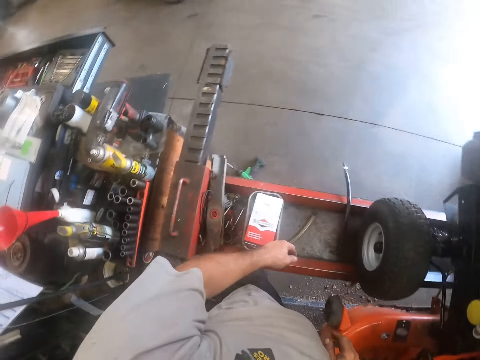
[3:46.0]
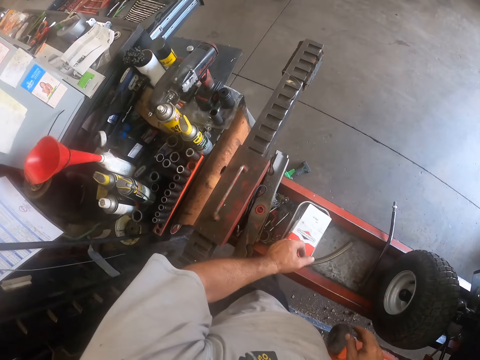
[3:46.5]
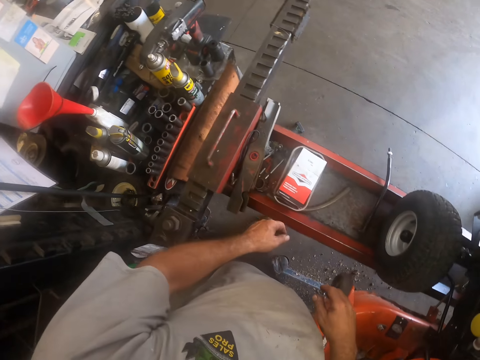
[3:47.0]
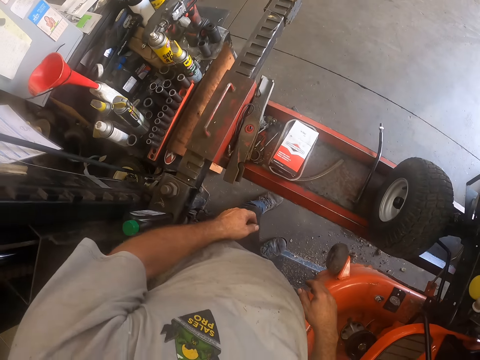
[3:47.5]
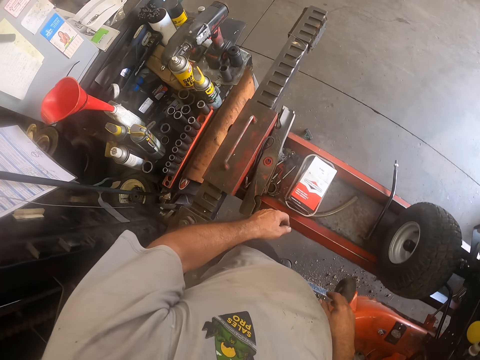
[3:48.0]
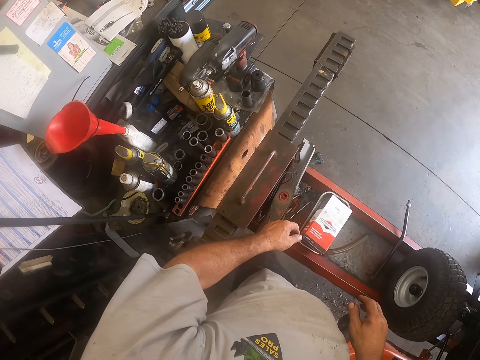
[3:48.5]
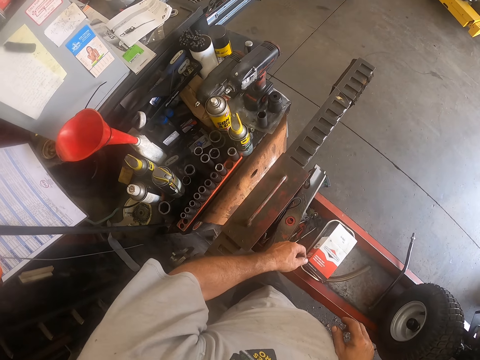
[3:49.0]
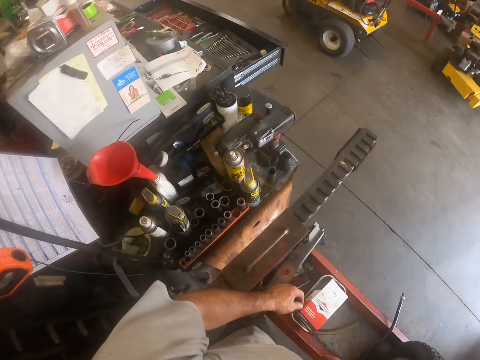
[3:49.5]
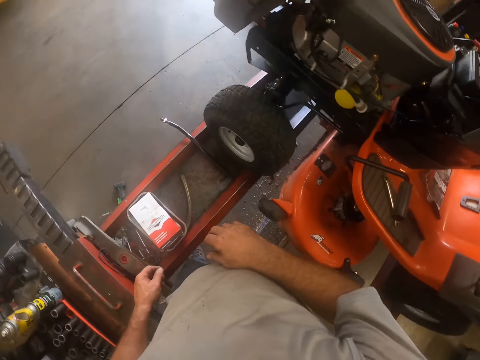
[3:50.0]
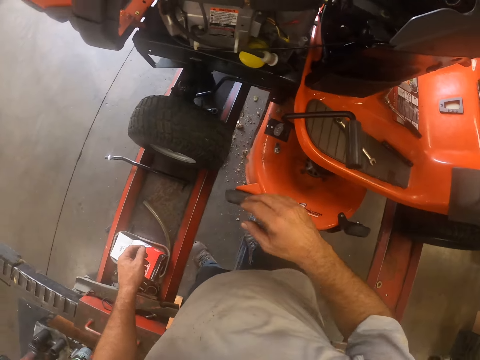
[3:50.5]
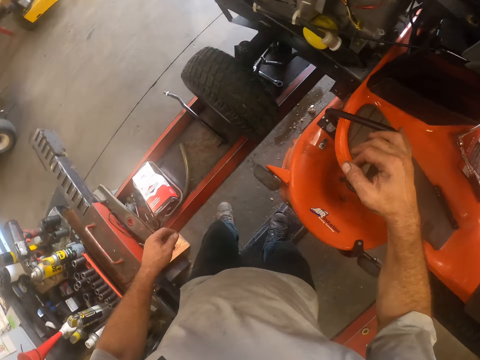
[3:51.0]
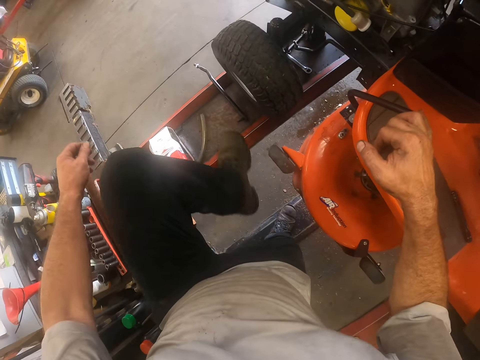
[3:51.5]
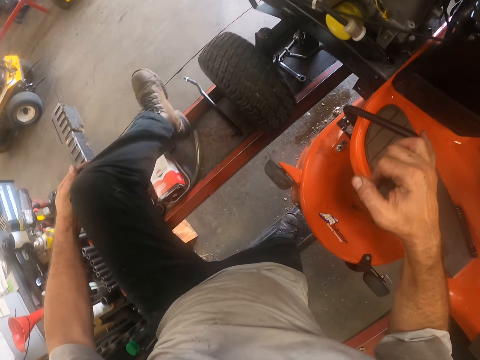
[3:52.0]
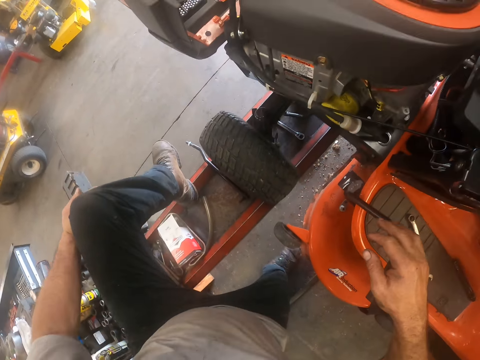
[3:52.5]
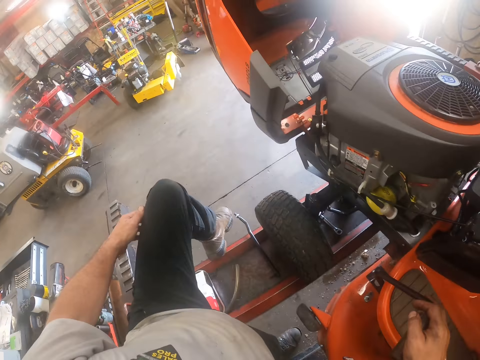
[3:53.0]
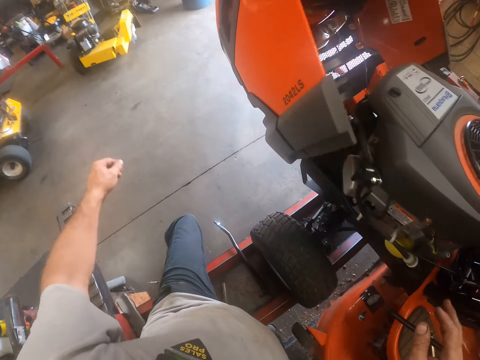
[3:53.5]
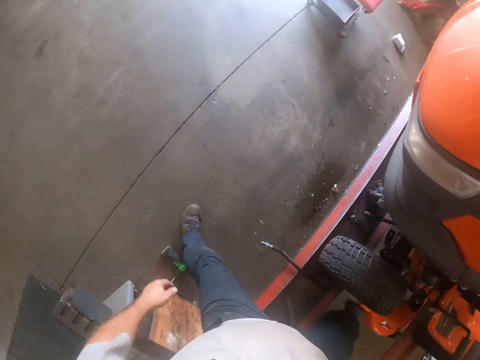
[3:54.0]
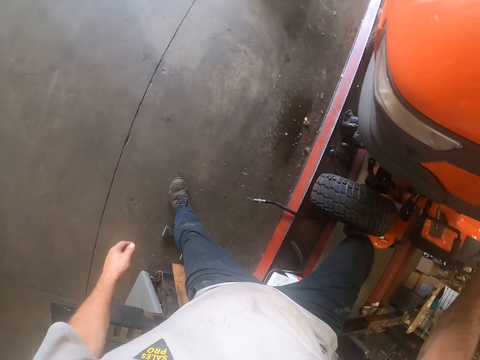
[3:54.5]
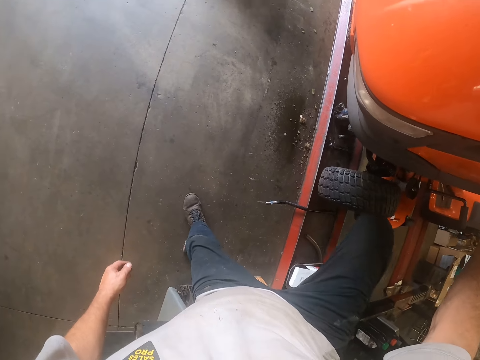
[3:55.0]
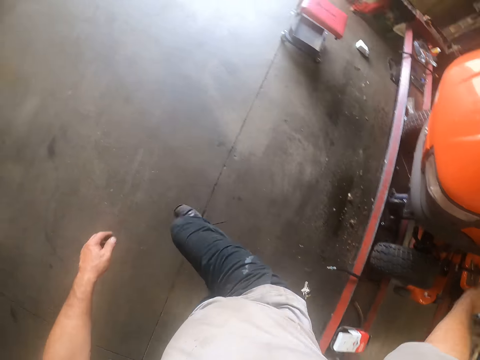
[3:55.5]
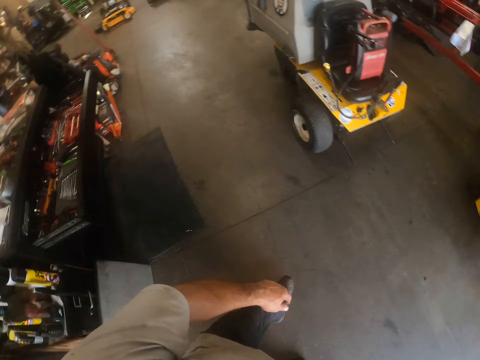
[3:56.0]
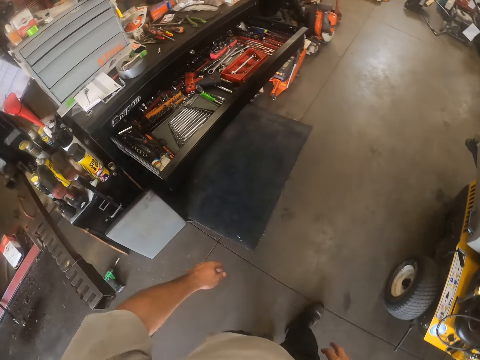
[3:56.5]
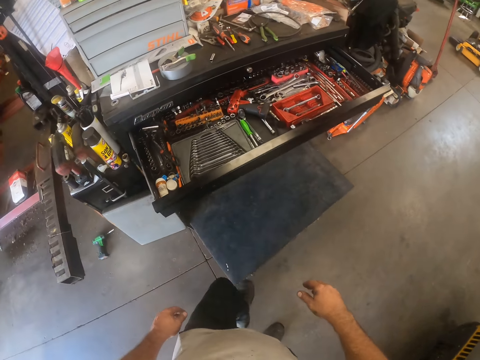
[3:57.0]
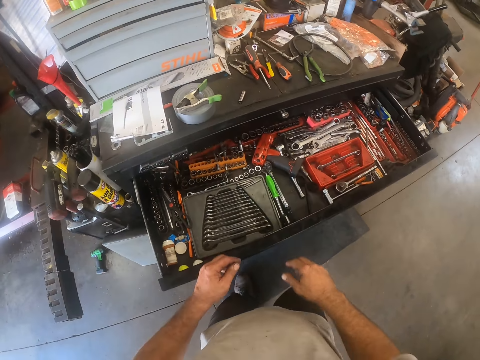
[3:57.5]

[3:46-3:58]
The camera wearer turns around the room. He holds the lever with his right hand. He crosses over the workshop lift.

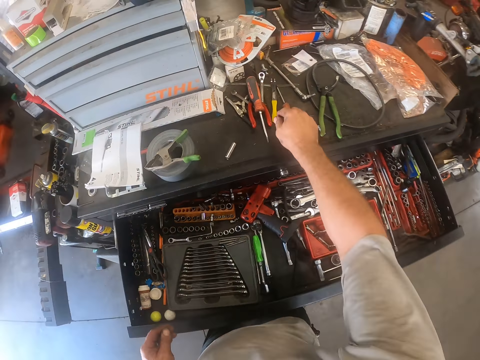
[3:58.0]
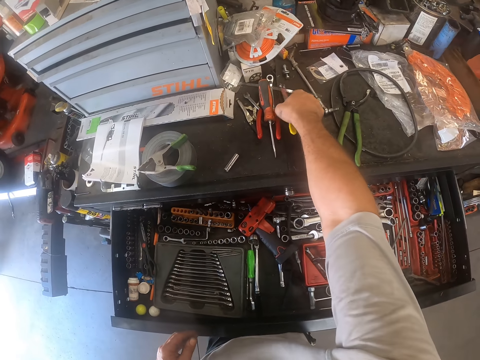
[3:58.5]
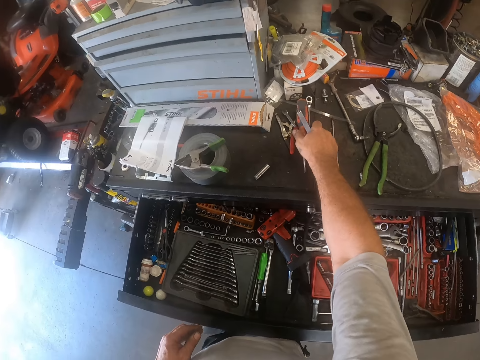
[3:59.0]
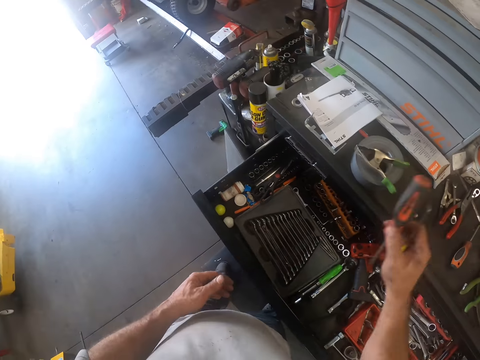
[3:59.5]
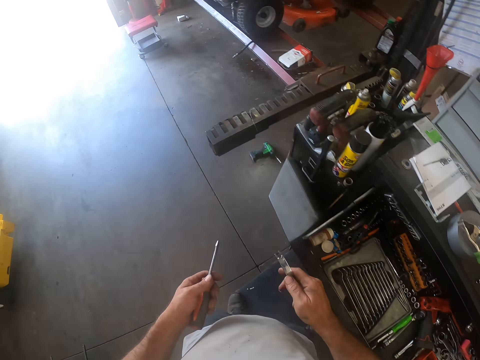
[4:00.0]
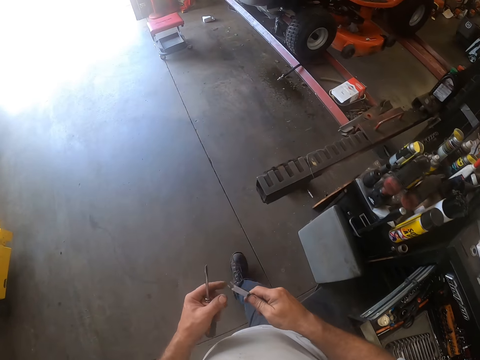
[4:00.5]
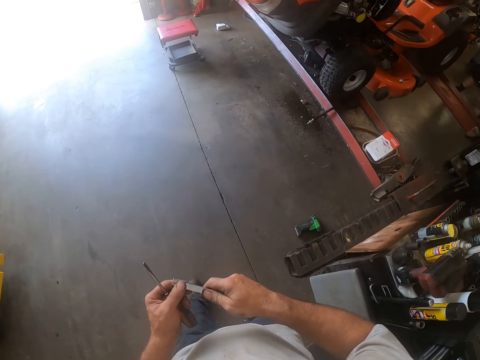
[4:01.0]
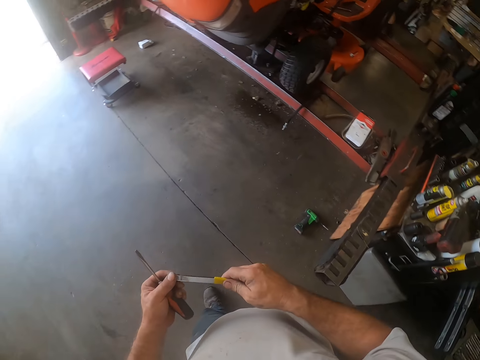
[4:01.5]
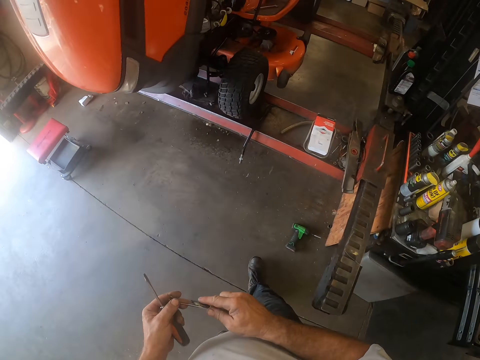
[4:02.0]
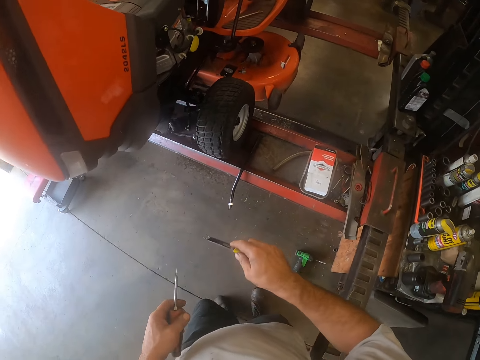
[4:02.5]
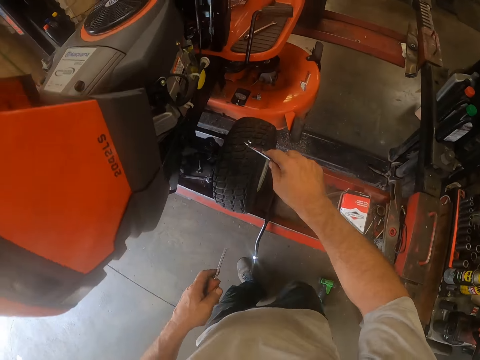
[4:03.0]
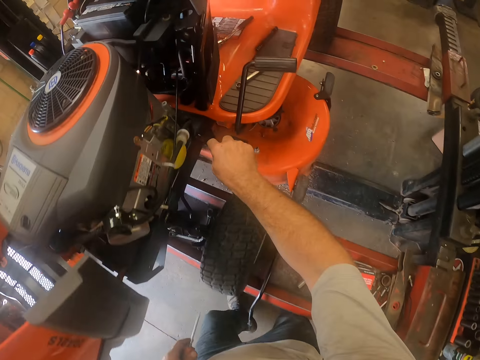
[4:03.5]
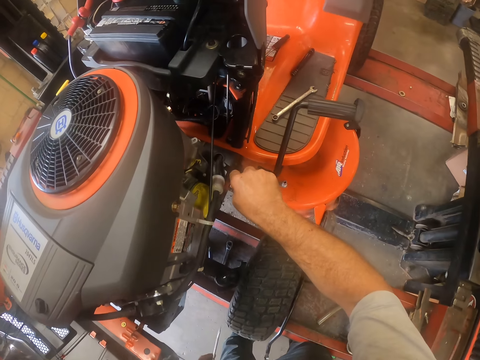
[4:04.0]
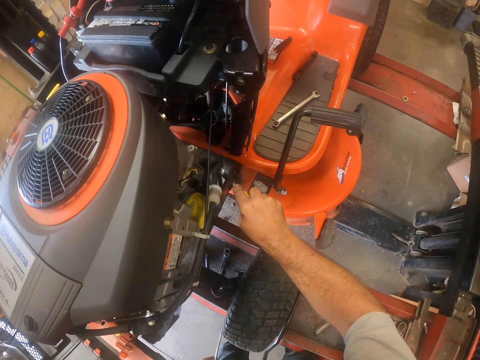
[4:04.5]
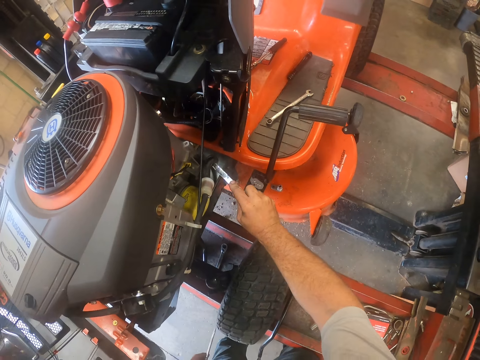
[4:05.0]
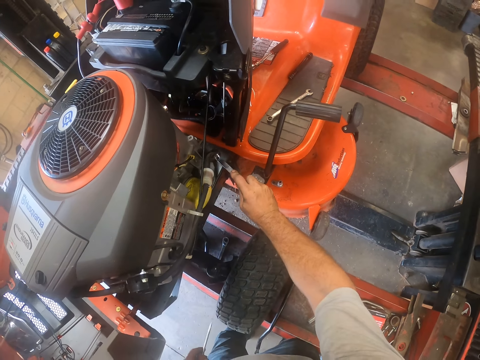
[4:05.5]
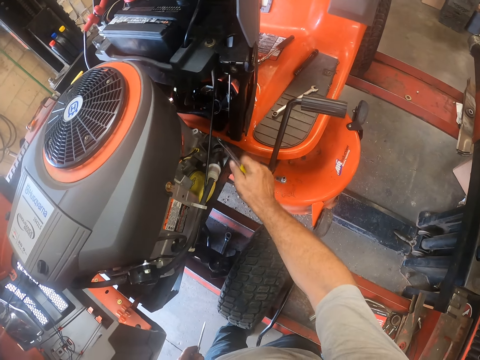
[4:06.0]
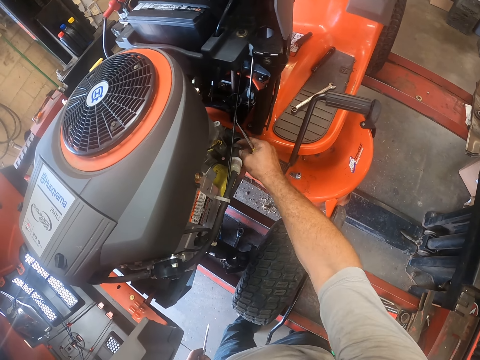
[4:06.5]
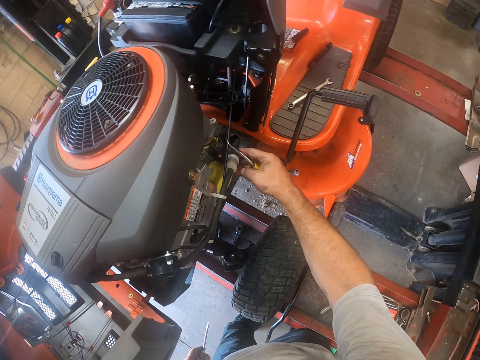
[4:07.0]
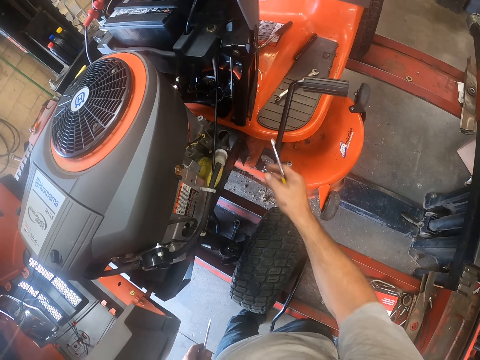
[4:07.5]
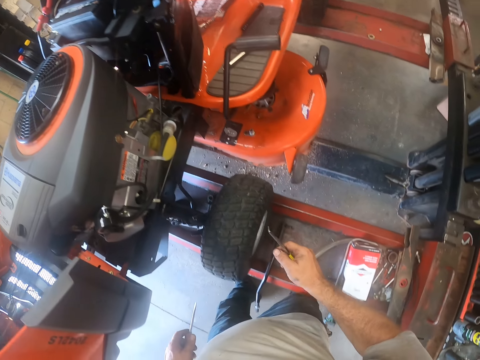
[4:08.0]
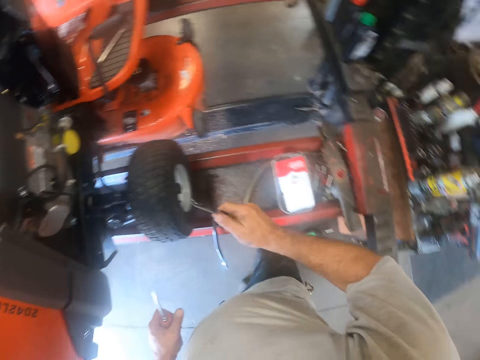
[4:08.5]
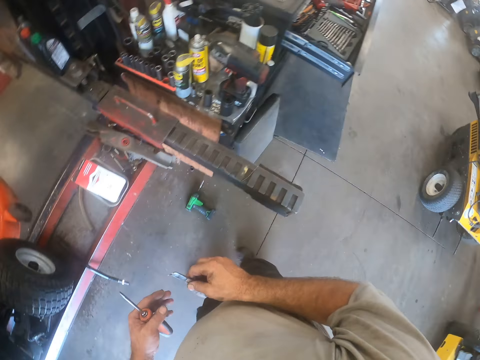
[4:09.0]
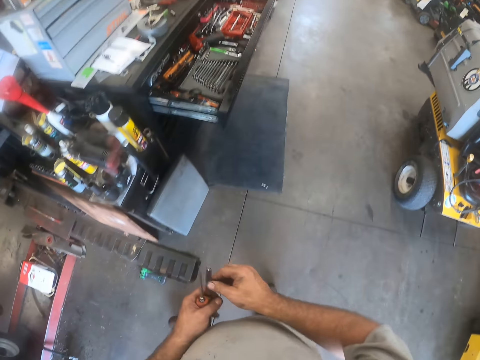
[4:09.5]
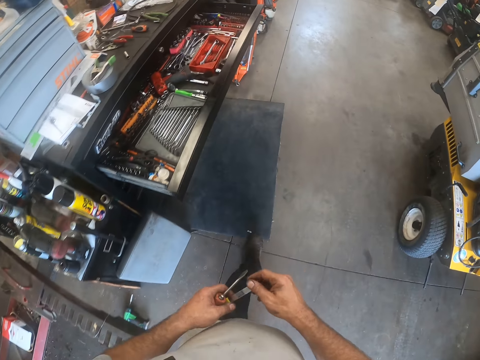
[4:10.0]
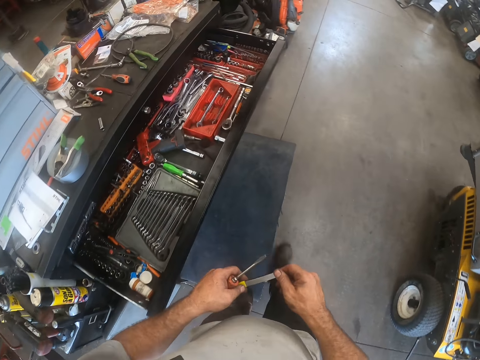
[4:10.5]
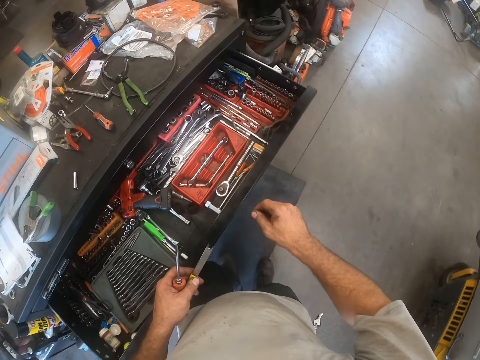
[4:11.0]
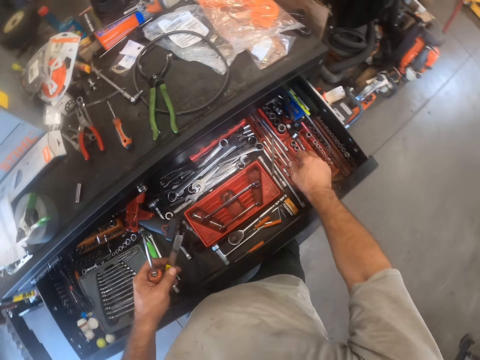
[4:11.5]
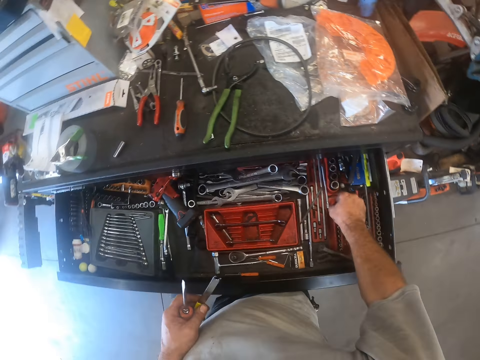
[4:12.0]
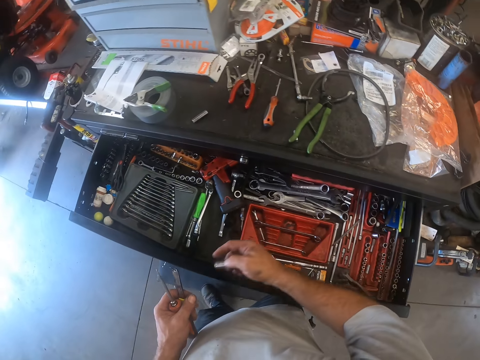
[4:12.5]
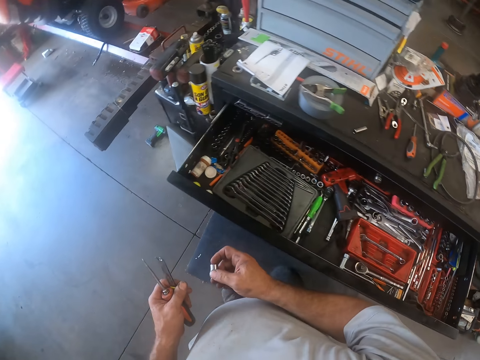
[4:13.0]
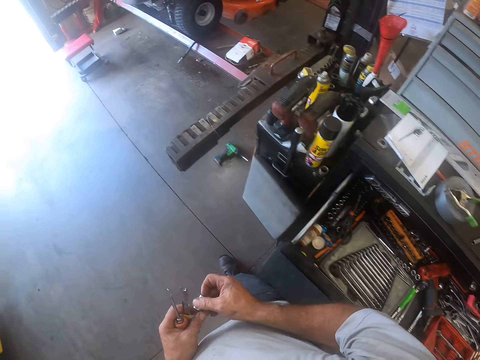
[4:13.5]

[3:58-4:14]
The camera wearer picks up a spanner and a screwdriver from a workbench, on top of a drawer. He passes the screwdriver to his left hand. He touches the spanner with his left hand. He pulls a rubber on the hose with the spanner. He fixes the lawn mower with the screwdriver. He moves the rubber up. He passes the spanner to his left hand. He picks up a bolt grip from the drawer.
